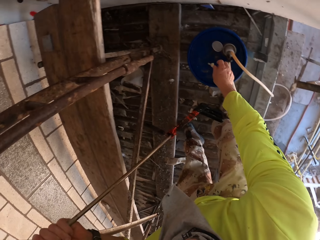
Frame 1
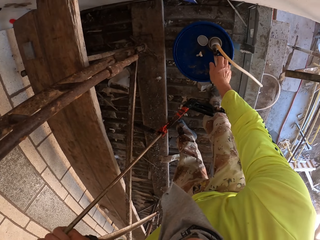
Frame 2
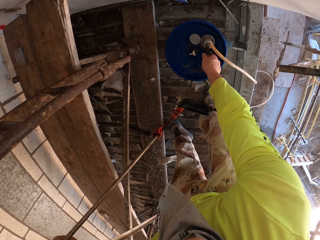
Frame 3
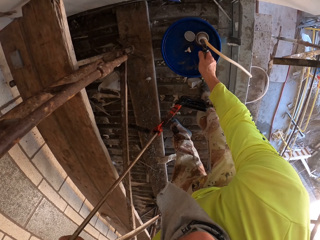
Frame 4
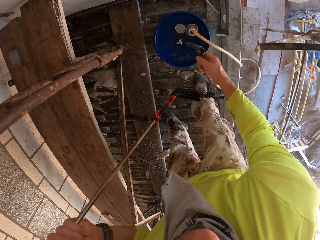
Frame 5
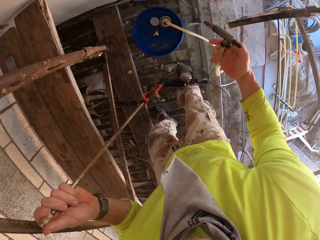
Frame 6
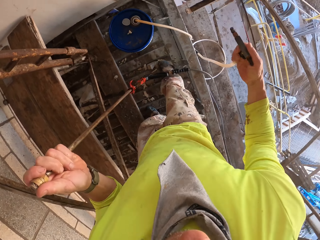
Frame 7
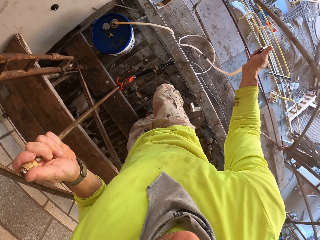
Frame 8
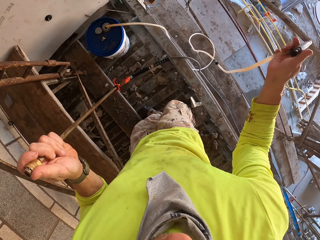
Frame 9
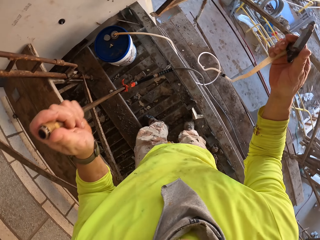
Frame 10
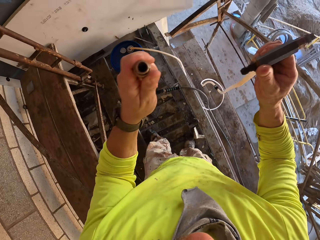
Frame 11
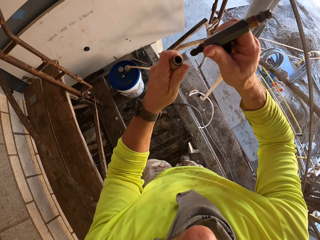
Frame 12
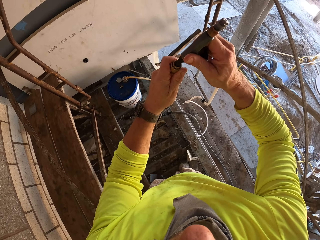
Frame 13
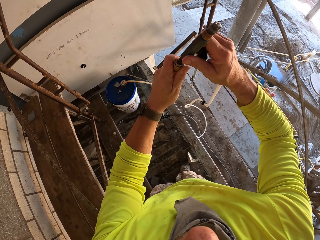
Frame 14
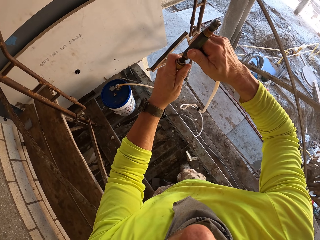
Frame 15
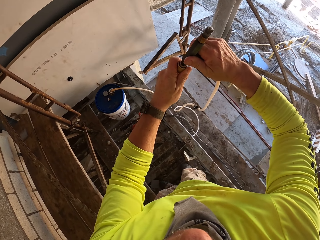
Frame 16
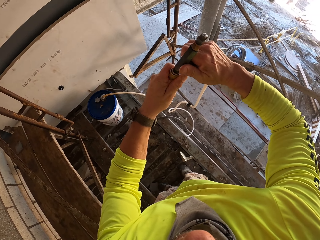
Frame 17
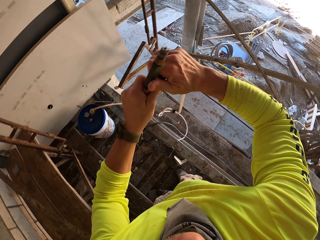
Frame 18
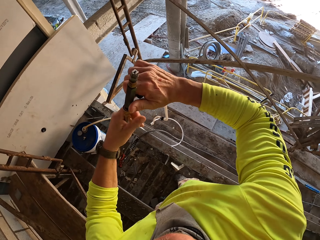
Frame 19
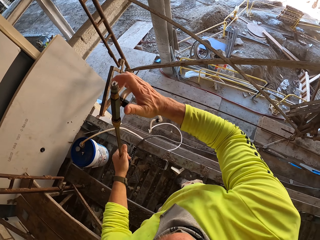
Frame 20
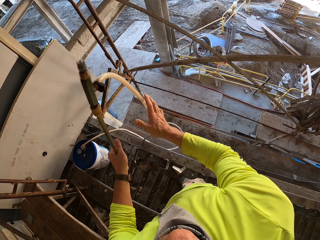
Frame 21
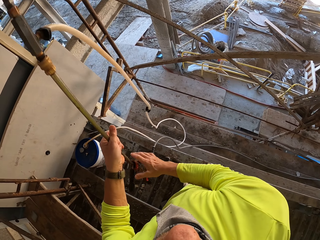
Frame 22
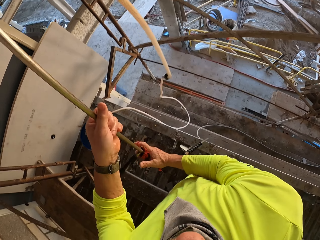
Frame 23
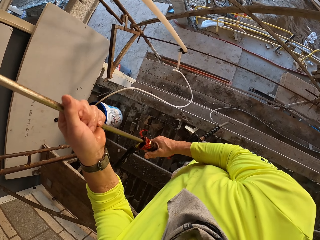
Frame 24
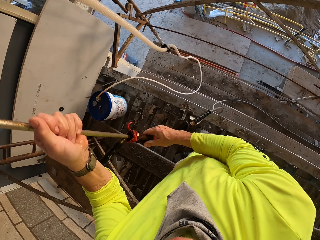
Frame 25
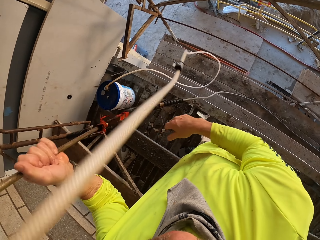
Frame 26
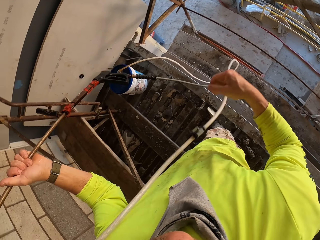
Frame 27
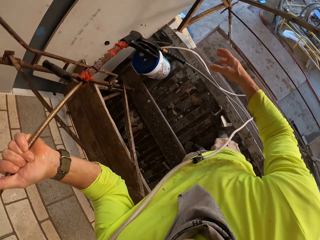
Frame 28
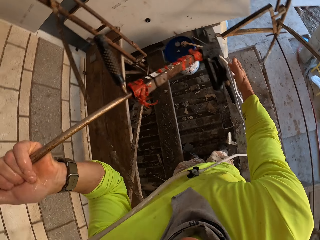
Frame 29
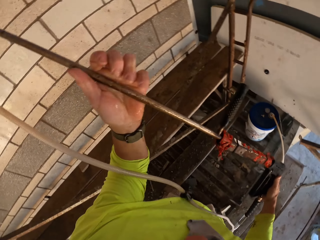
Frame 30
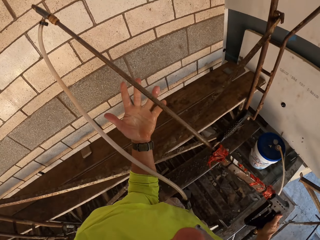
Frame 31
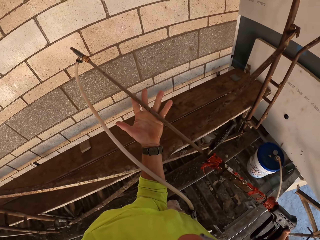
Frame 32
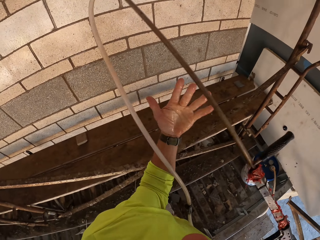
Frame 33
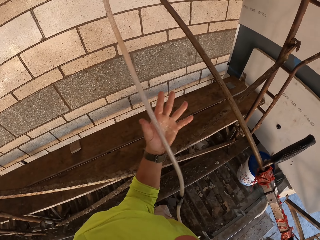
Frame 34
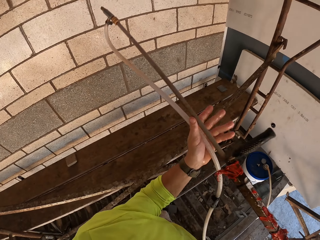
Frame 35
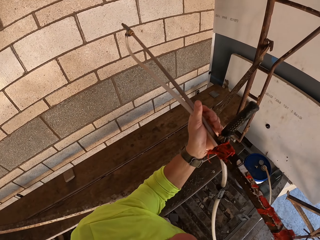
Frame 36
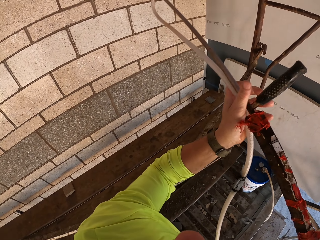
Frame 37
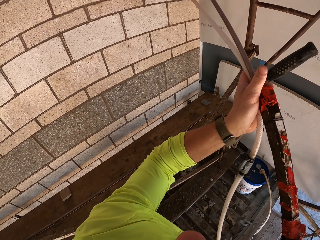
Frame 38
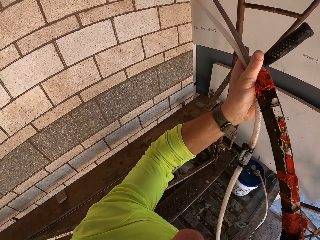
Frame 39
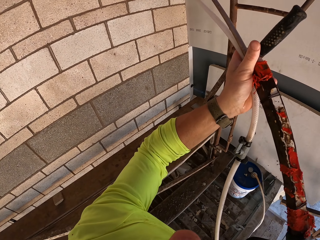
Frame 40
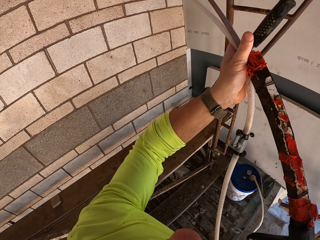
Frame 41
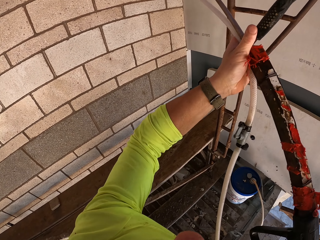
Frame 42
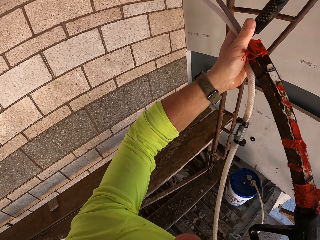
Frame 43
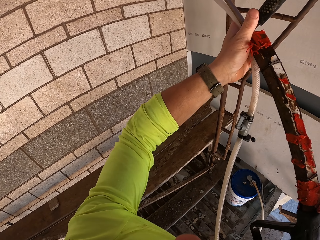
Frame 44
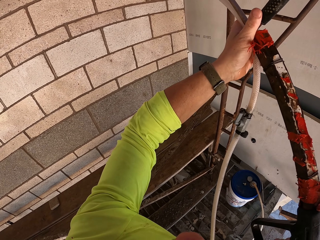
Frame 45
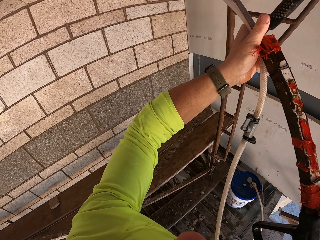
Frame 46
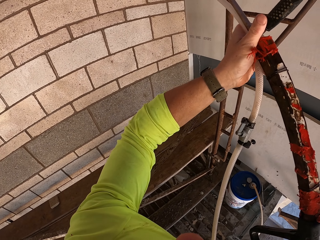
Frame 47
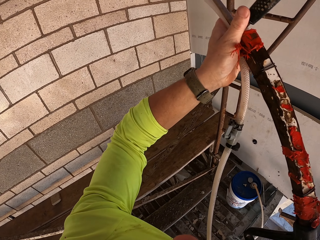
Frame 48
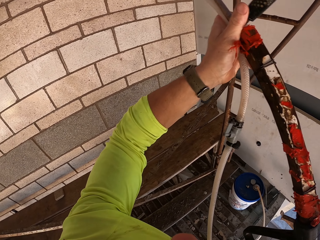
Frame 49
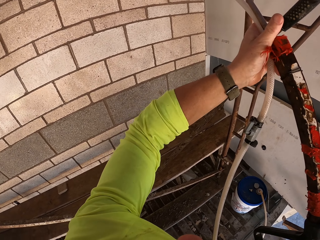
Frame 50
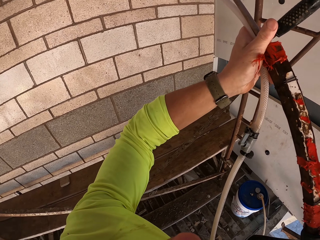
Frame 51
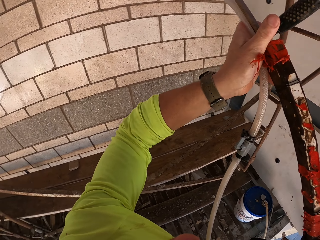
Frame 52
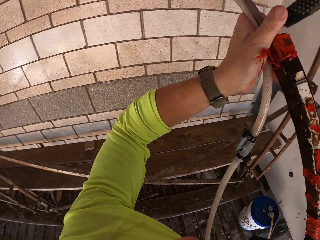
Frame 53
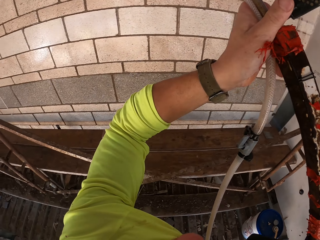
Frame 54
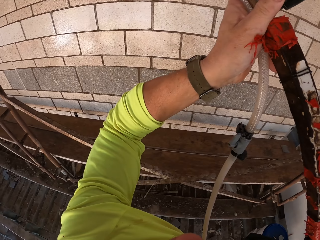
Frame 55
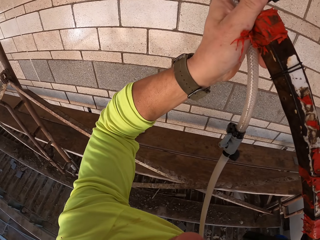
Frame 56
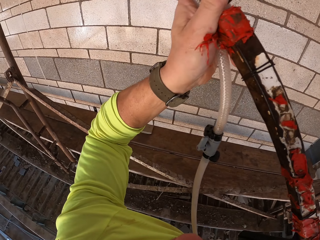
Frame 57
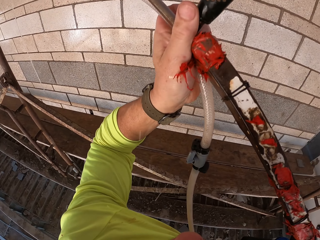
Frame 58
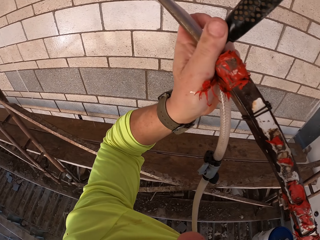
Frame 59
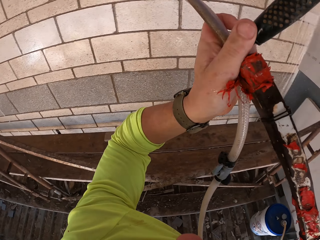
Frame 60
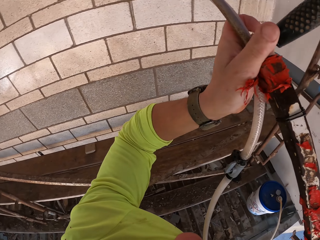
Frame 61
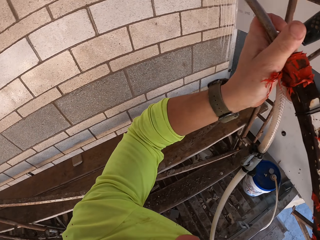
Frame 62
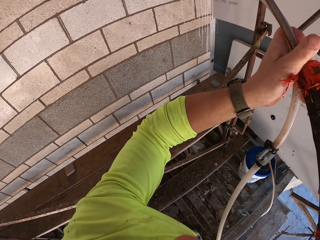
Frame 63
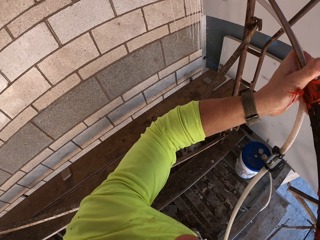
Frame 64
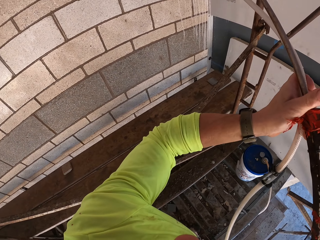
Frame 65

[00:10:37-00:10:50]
The camera wearer picks up the pipe. They put a tip on a bucket. They hold the pipe. They fix a pipe tap to a Loctite pl3. They hold the Loctite pl3. They spray the water on the wall with the Loctite pl3.

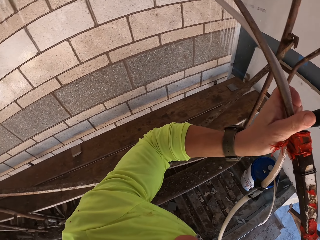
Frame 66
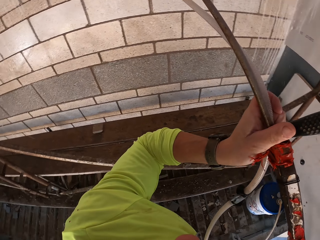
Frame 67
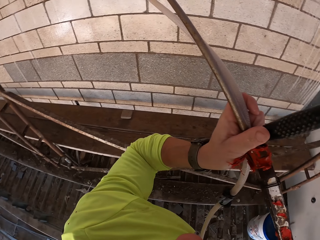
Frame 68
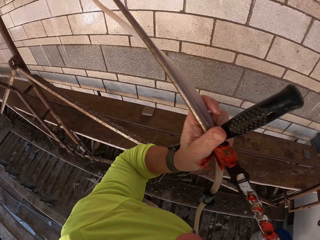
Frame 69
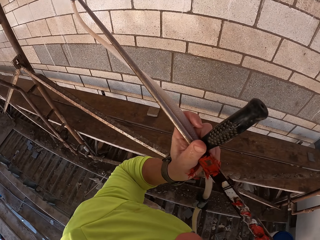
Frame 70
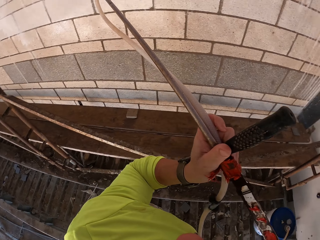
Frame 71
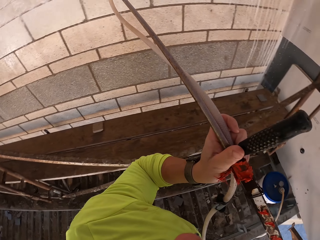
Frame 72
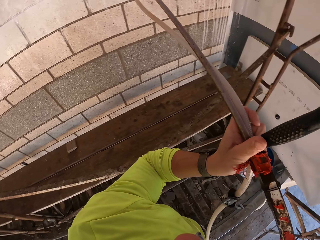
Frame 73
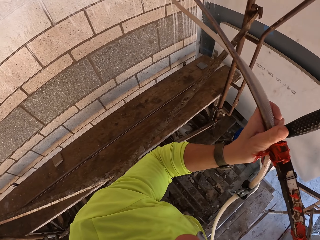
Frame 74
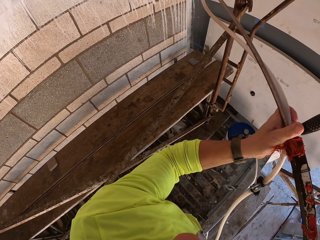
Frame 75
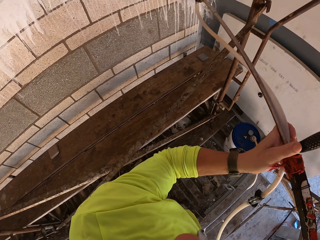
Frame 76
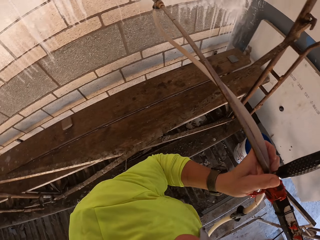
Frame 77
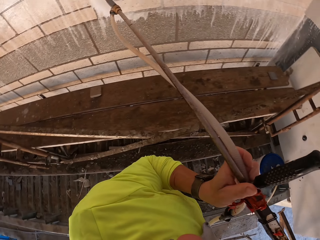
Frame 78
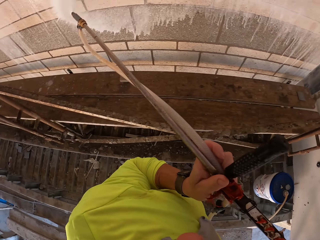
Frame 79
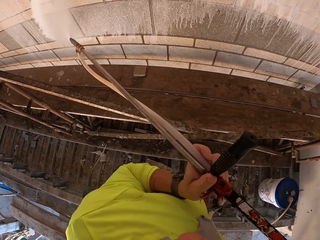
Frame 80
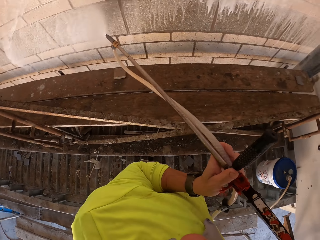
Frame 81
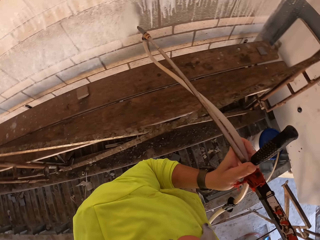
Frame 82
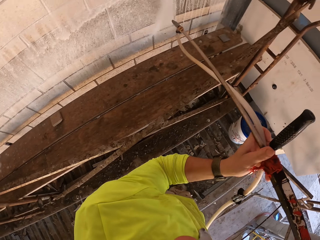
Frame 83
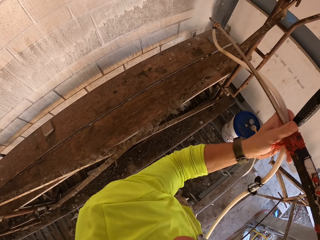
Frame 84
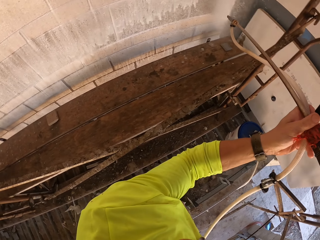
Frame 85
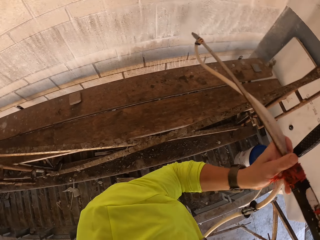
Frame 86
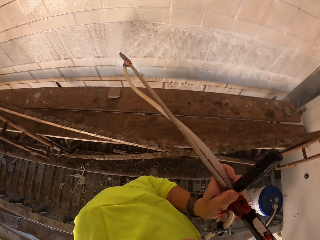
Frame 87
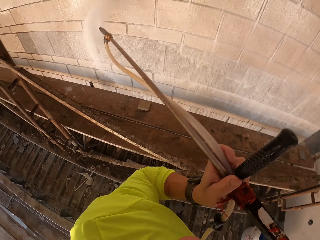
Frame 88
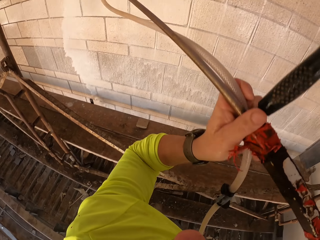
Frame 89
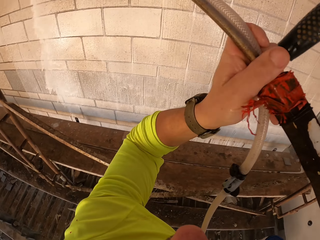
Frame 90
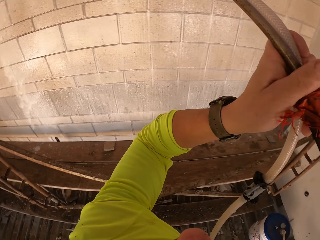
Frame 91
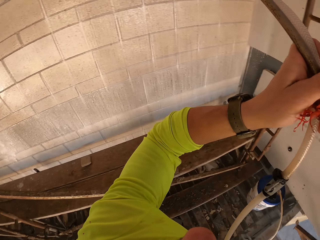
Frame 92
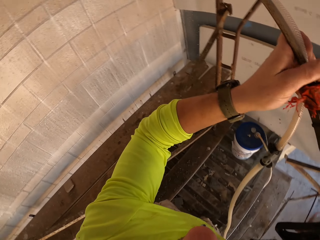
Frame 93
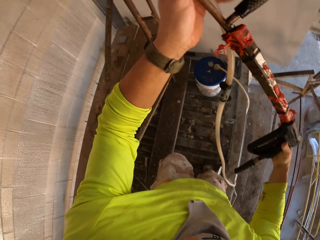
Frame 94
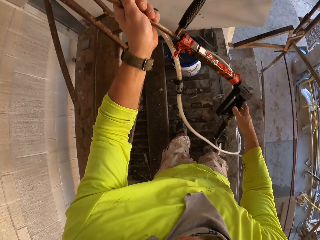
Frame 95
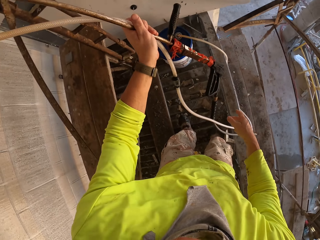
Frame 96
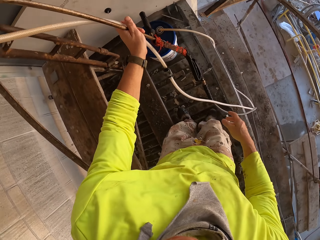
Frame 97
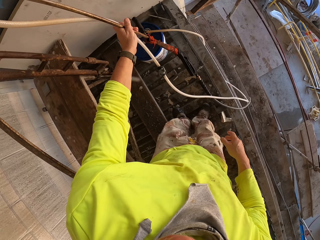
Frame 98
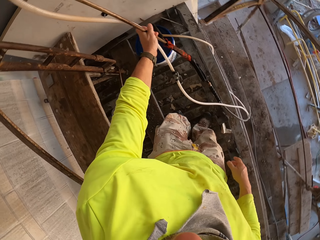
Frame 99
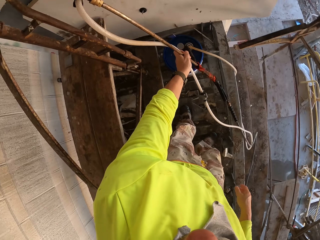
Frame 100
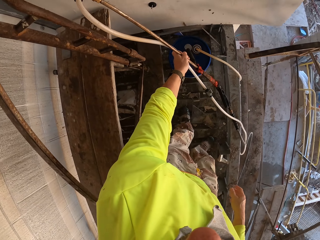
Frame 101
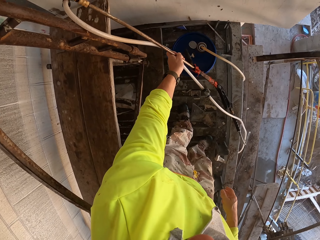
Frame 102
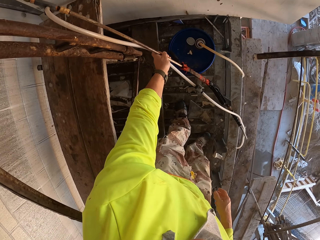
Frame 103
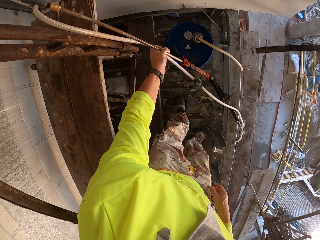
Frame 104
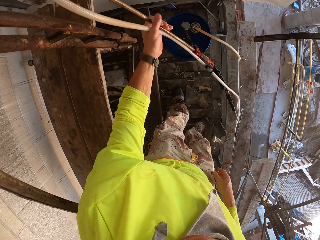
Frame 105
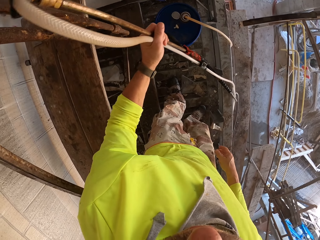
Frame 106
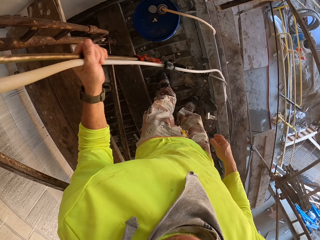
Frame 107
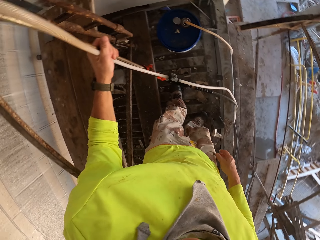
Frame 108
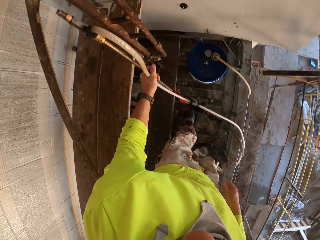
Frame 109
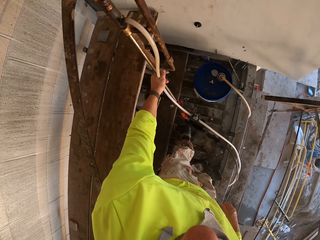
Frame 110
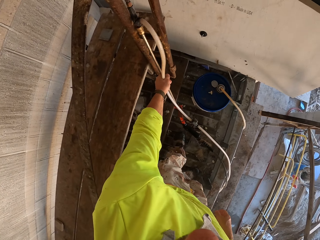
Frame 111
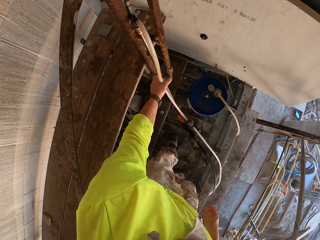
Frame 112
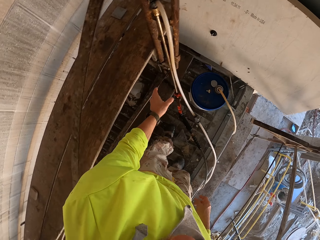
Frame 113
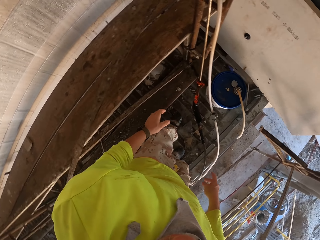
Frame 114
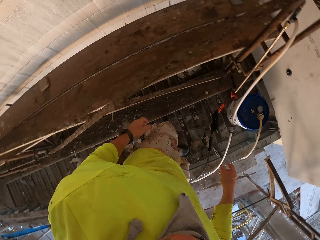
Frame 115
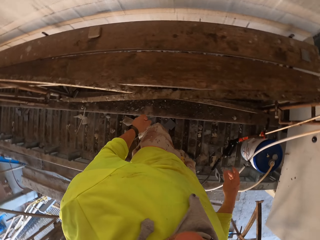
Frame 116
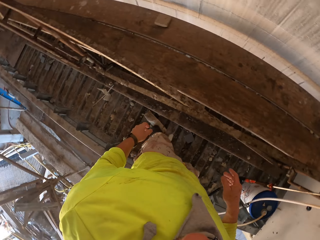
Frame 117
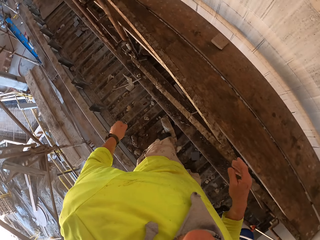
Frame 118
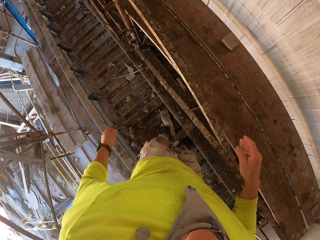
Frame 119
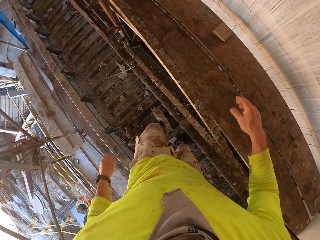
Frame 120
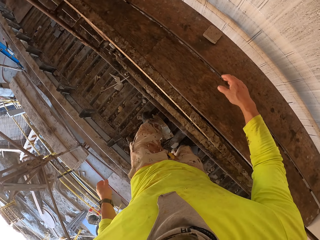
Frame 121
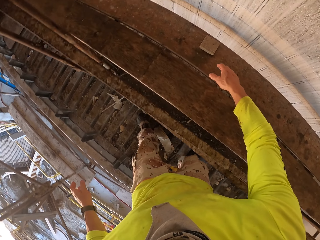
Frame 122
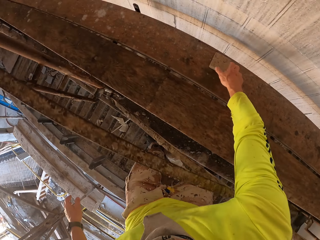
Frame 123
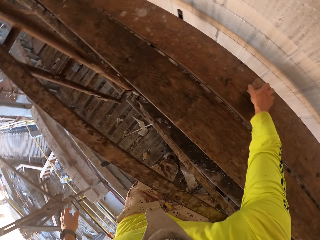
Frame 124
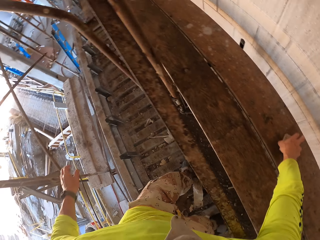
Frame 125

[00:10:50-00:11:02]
The camera wearer turns to the side. They put the Loctite pl3 against a wood stand. They walk. They turn to the side.
